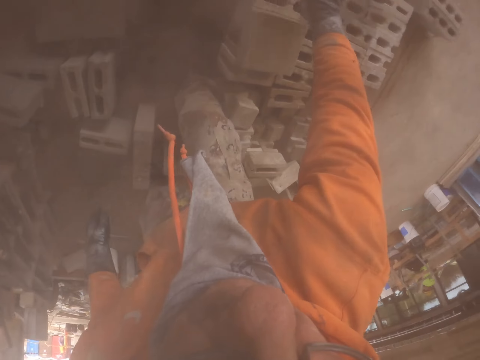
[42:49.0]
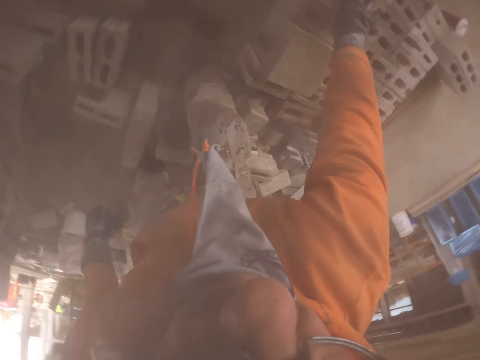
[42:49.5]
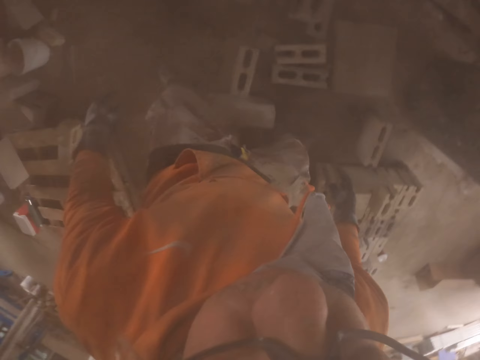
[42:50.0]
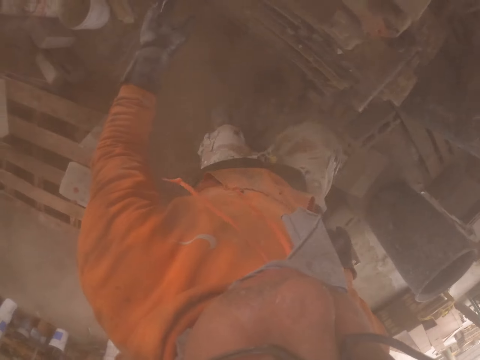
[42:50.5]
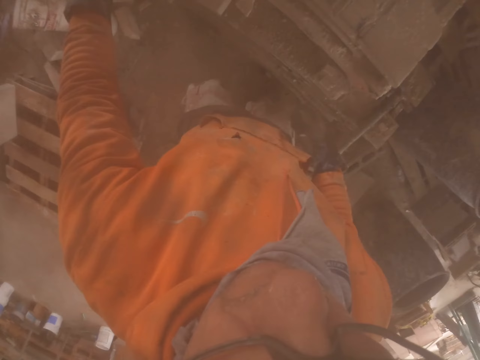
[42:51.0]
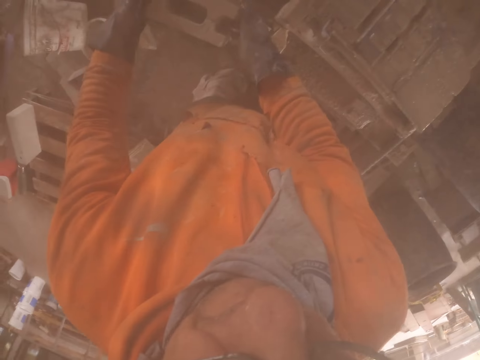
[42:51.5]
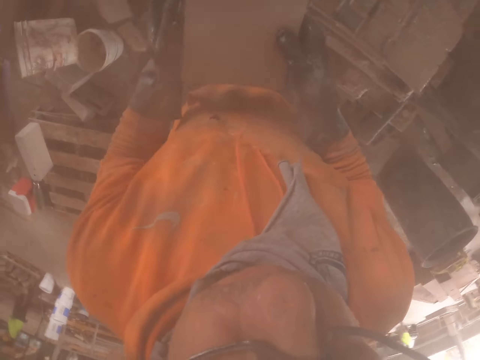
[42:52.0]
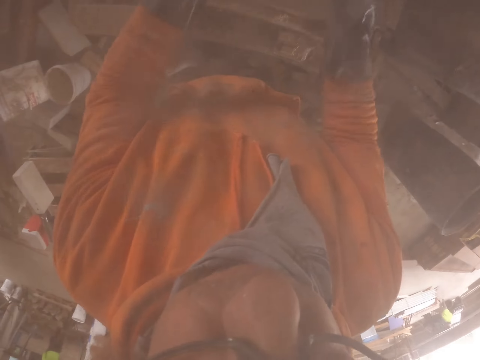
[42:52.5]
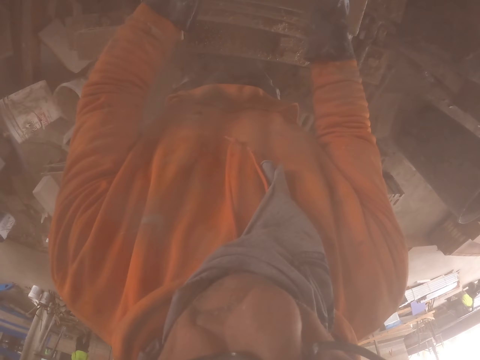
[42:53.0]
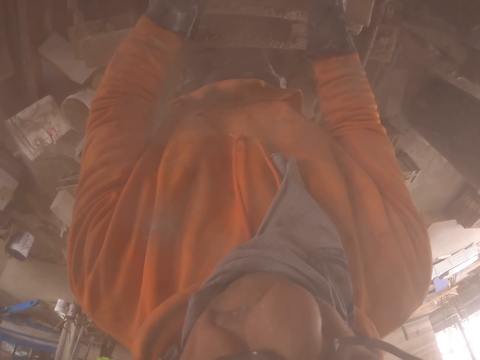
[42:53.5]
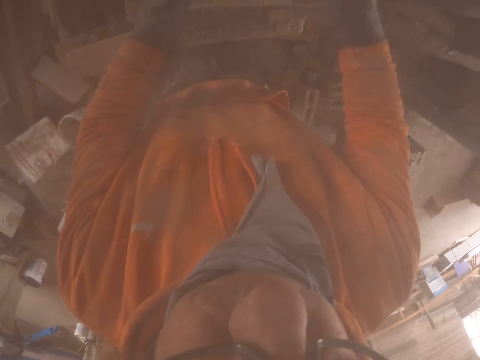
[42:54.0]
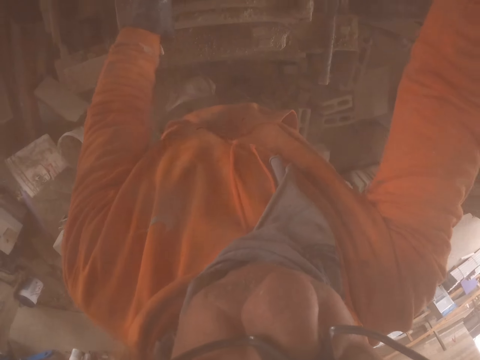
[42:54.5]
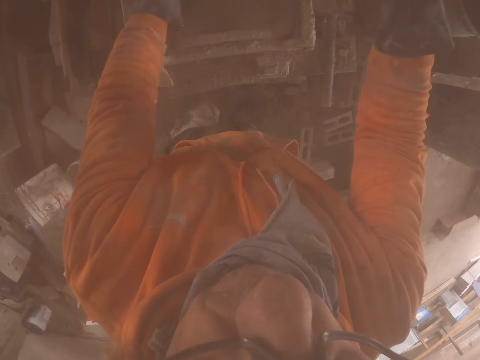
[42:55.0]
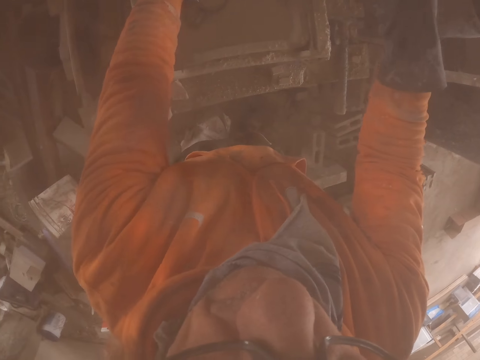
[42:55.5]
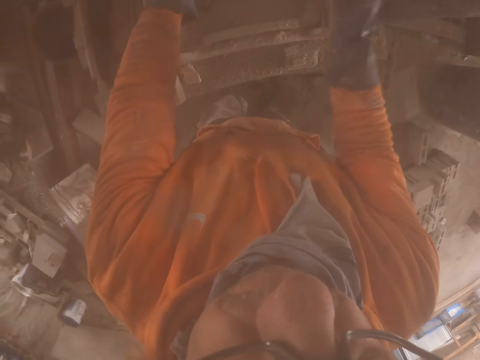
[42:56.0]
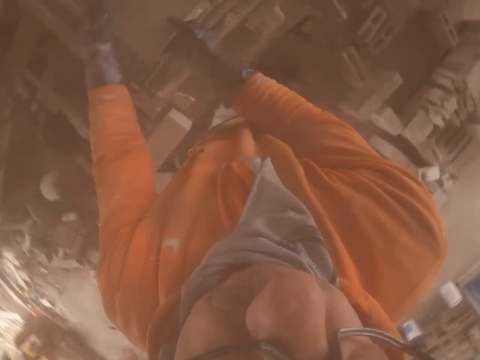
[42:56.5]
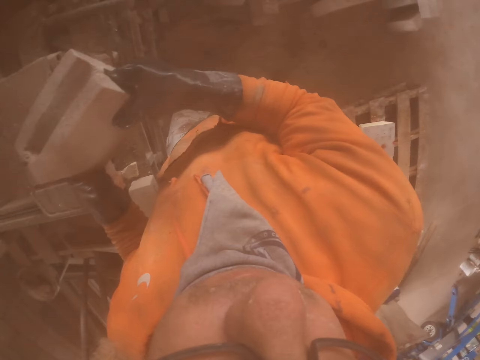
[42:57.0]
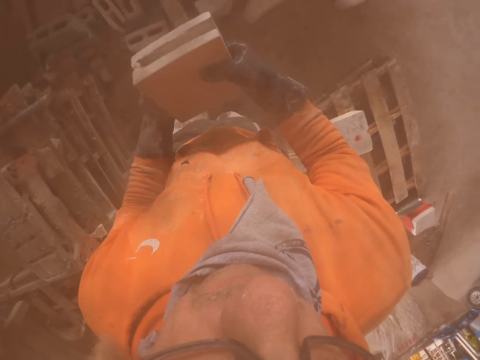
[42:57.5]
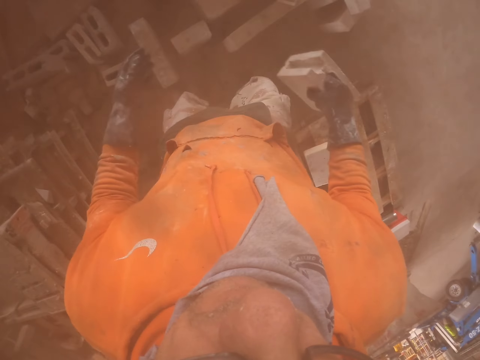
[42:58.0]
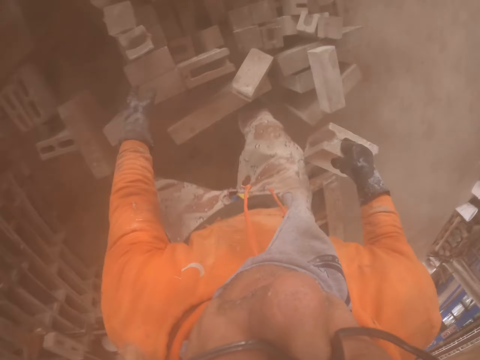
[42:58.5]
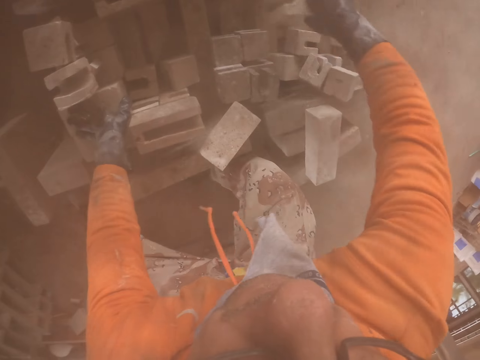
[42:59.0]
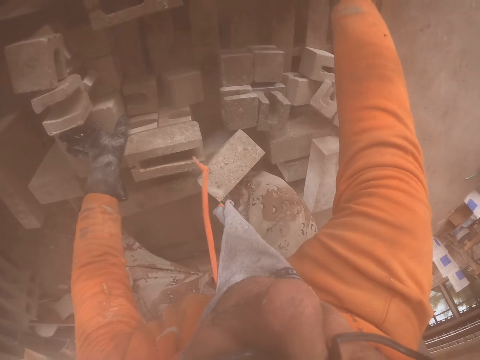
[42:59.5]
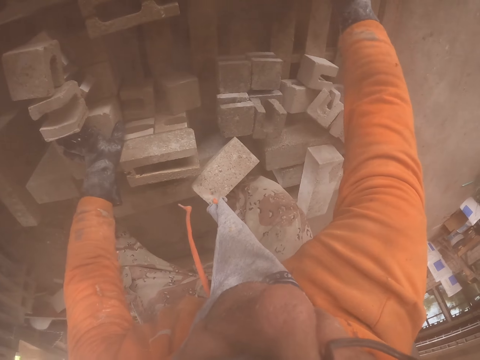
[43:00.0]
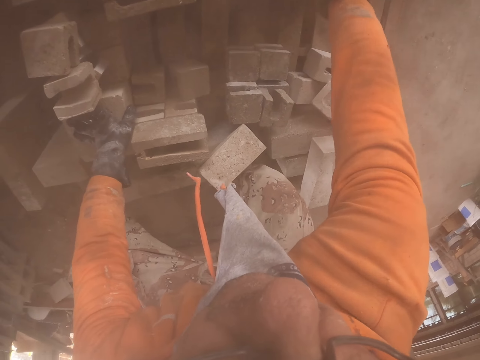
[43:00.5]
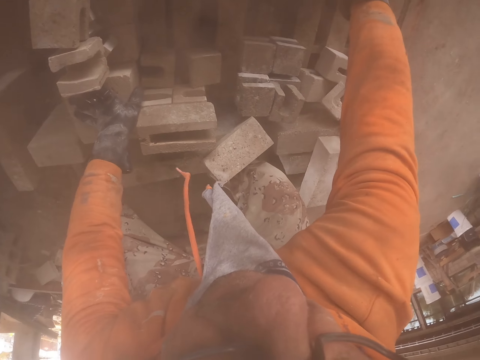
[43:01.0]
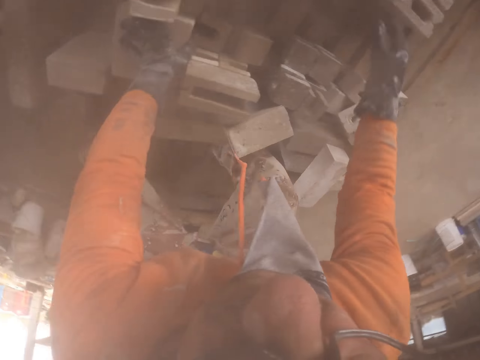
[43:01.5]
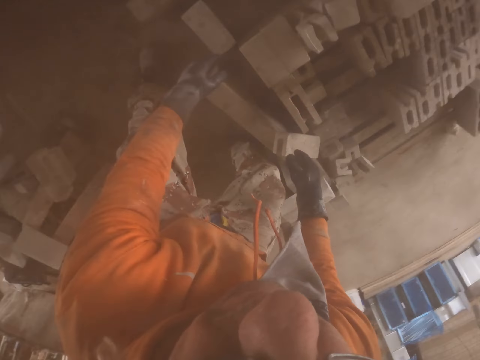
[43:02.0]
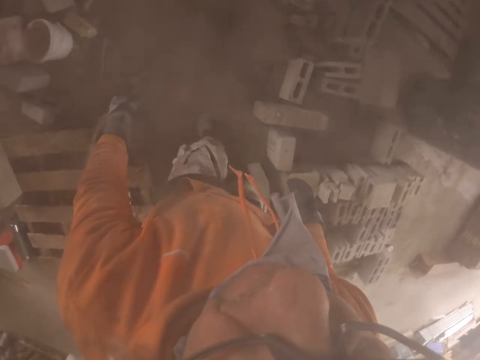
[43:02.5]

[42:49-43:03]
The camera wearer puts the brick down. They put the brick in the cutting machine. They cut the brick with the brick cutting machine. They arrange the brick down.

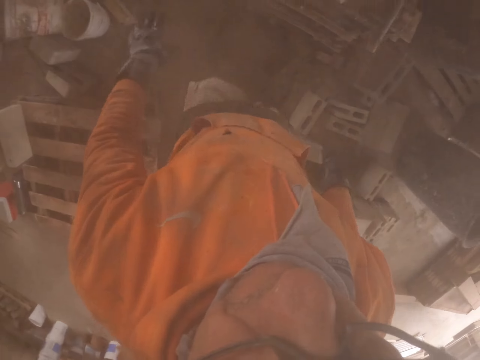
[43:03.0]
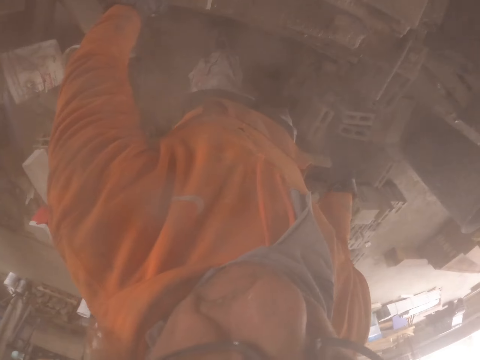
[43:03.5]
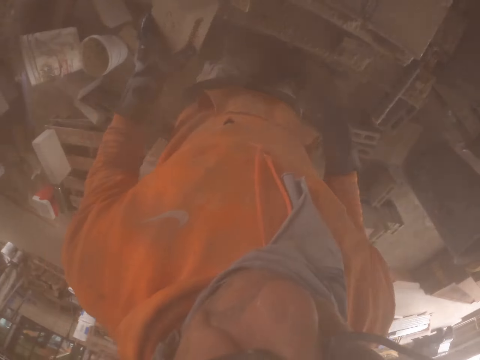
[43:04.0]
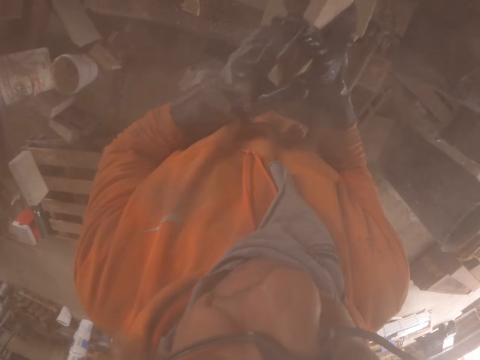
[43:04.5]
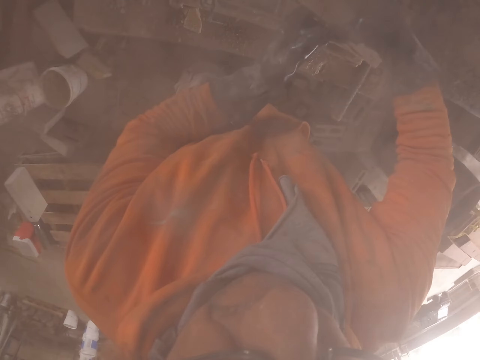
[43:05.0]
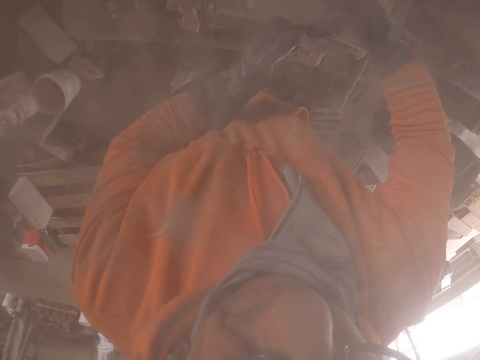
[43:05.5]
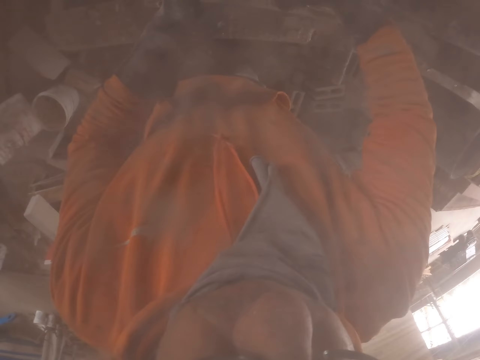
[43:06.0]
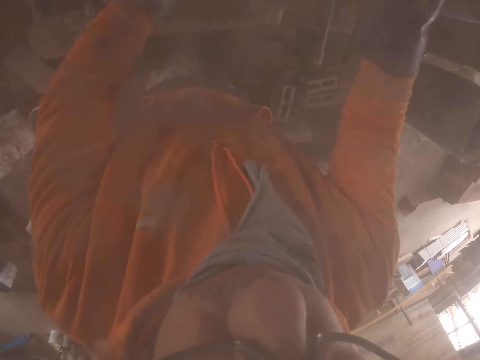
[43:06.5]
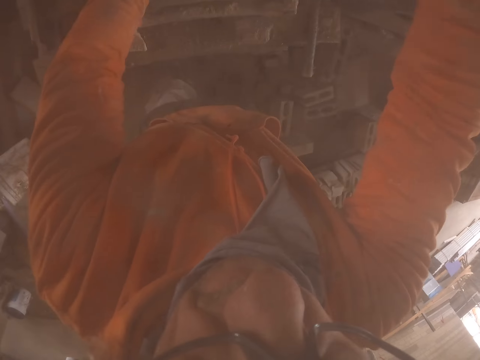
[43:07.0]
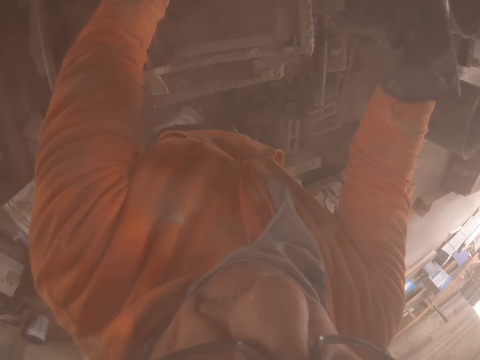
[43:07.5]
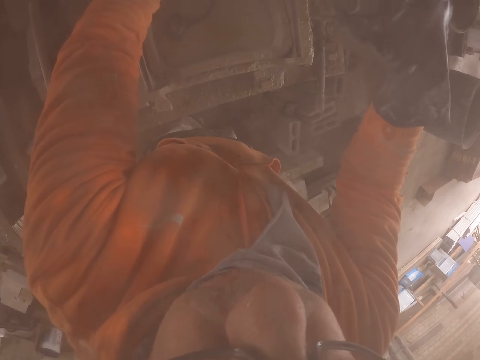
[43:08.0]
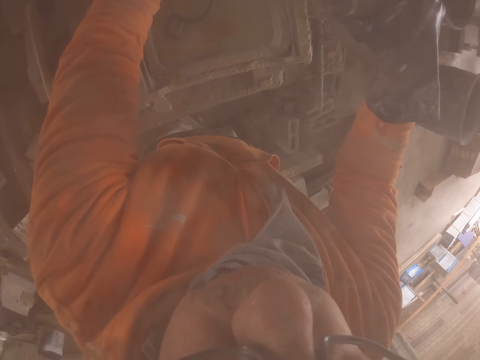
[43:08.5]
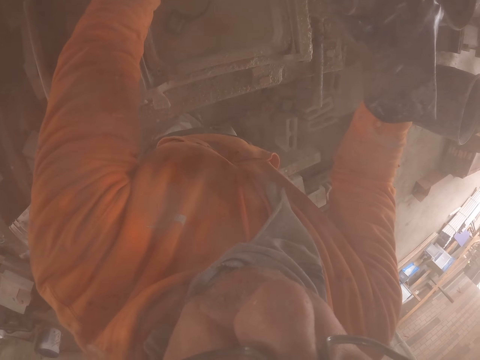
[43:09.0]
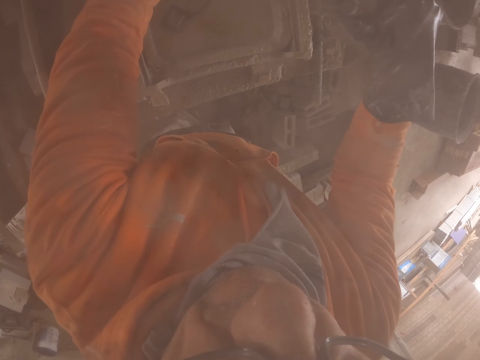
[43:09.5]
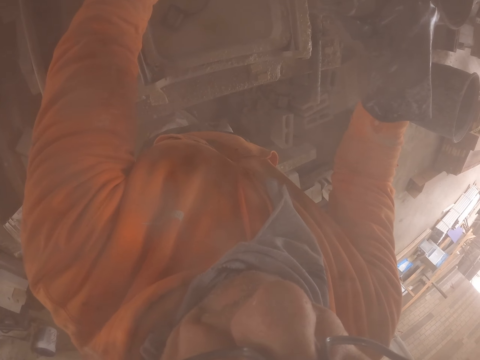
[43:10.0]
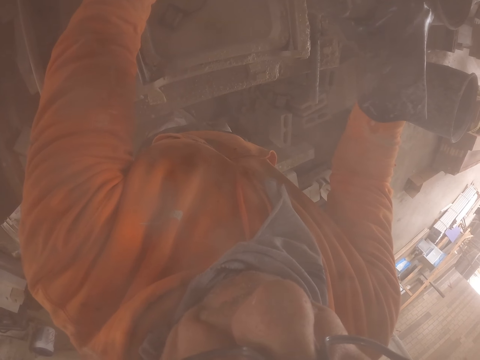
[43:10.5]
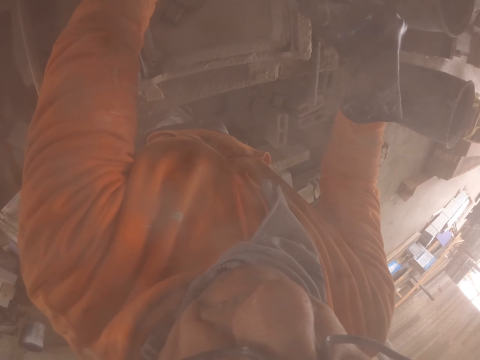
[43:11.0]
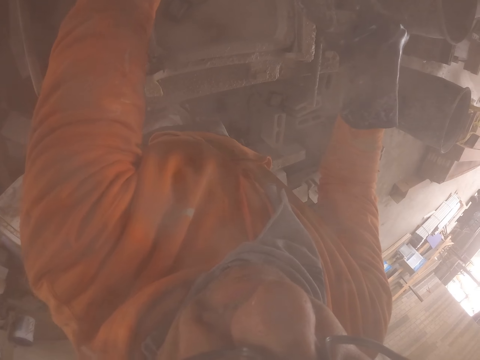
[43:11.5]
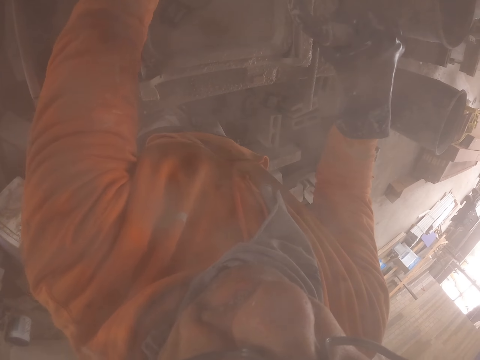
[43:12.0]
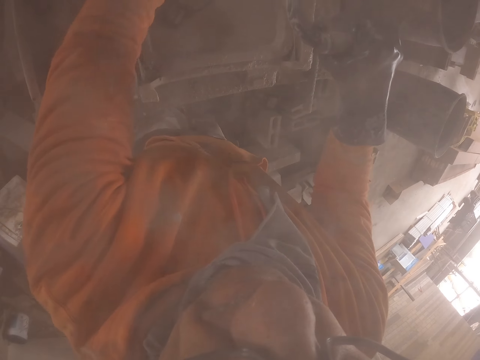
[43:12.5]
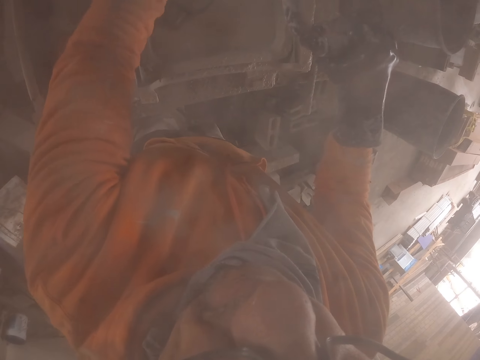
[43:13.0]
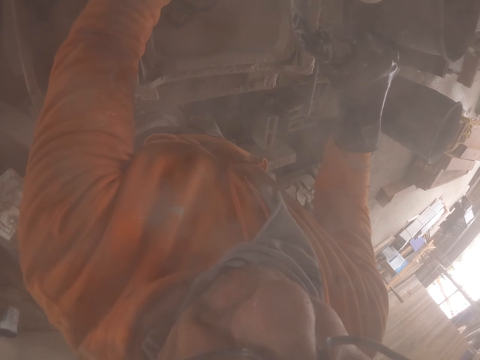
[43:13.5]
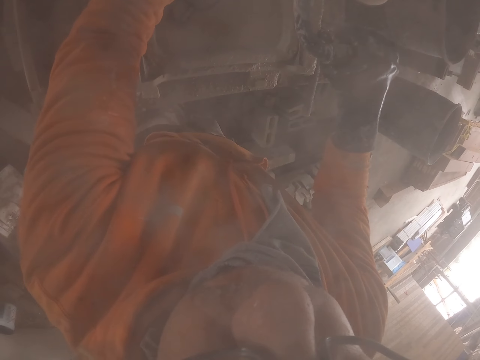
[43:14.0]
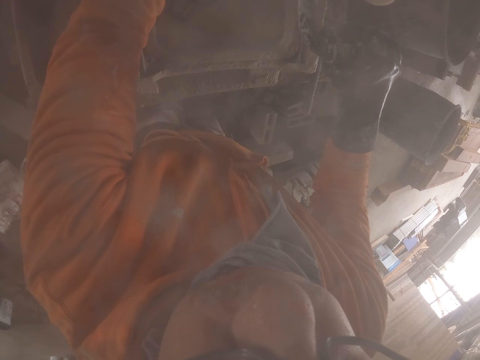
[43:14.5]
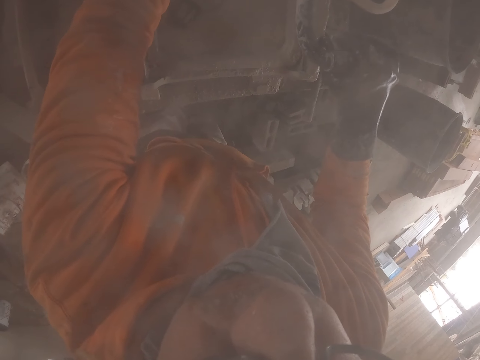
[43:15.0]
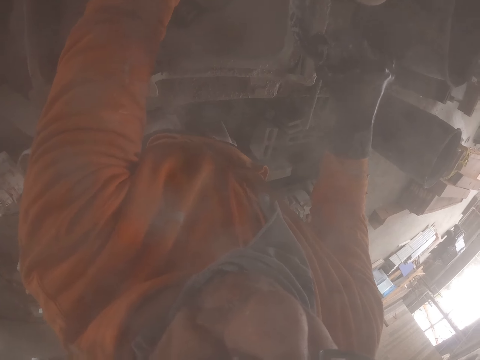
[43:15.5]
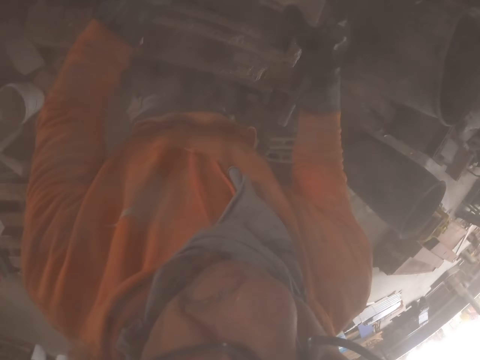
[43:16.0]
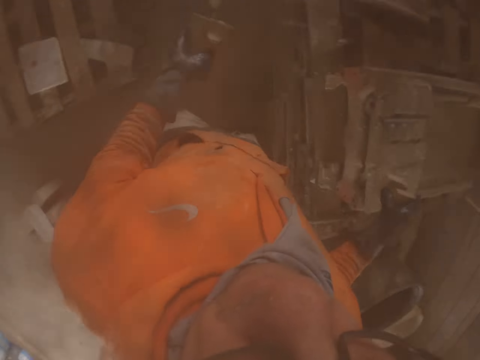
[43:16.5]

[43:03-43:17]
The camera wearer picks the brick down. They put the brick in the cutting machine. They cut the brick with the brick cutting machine.
